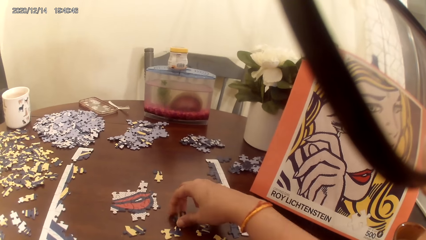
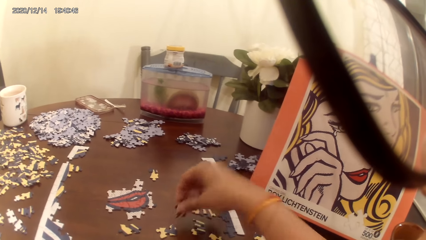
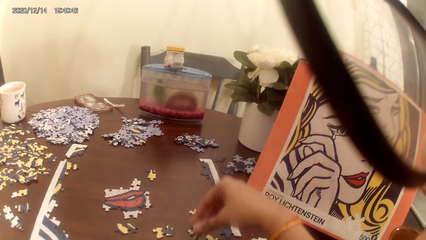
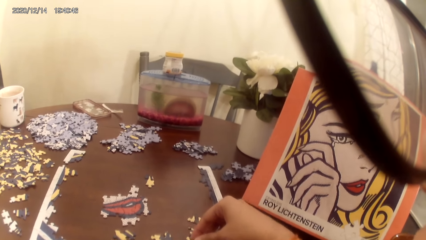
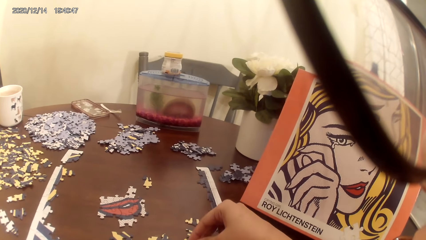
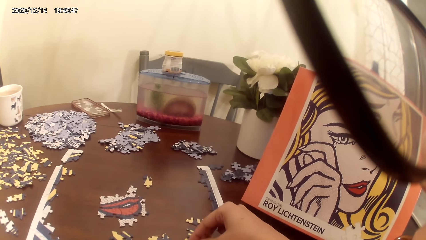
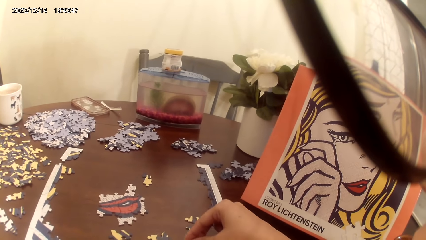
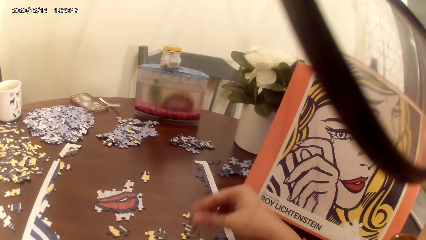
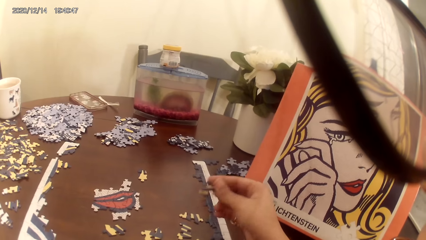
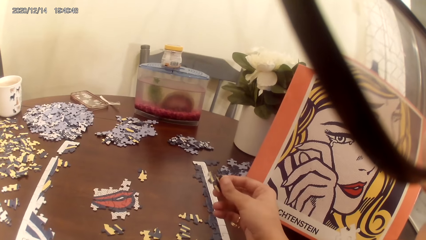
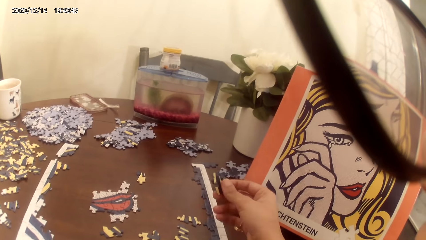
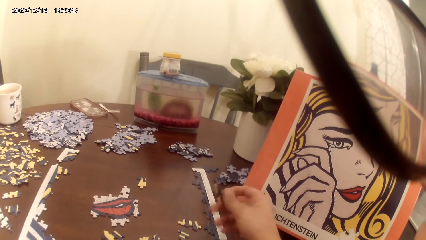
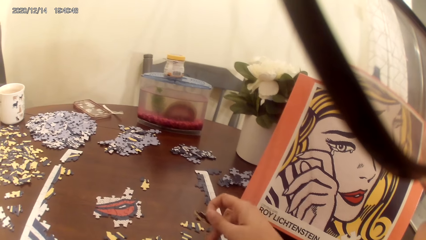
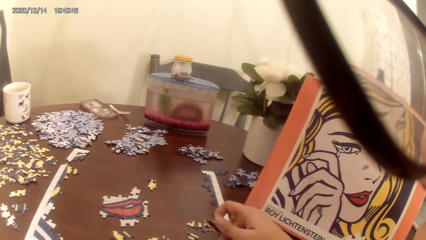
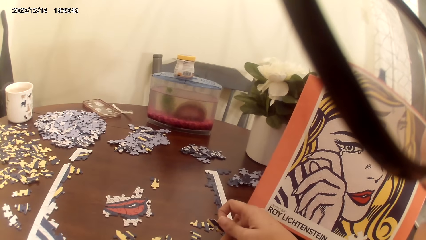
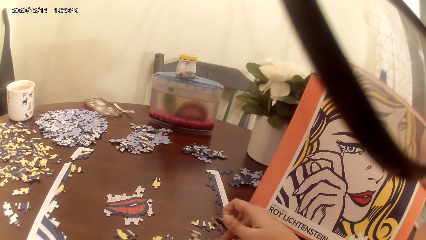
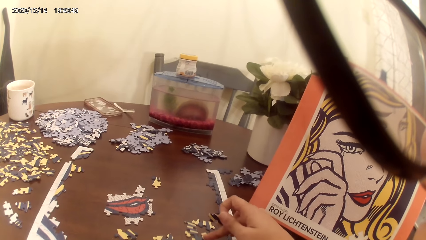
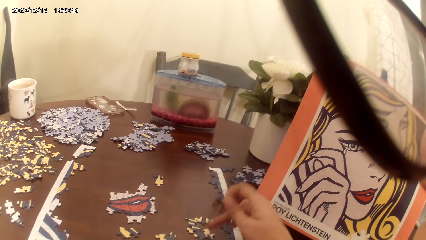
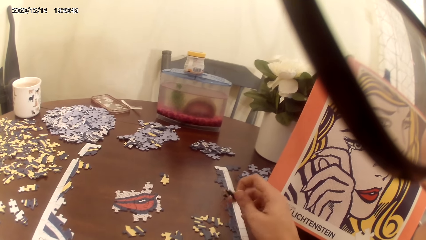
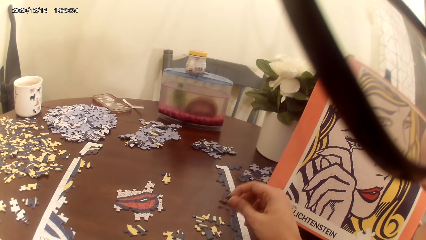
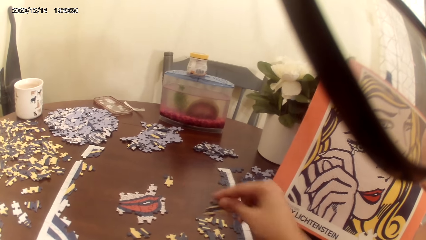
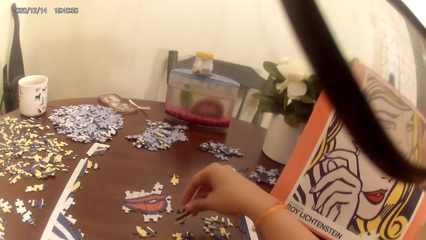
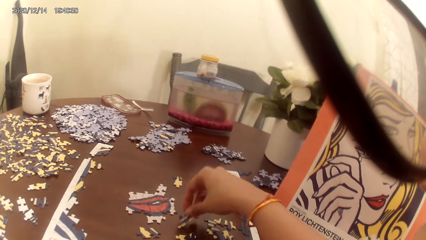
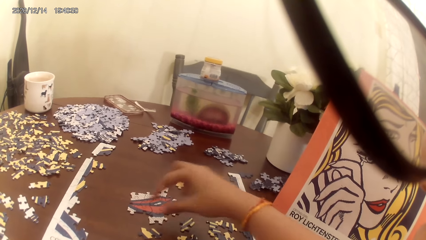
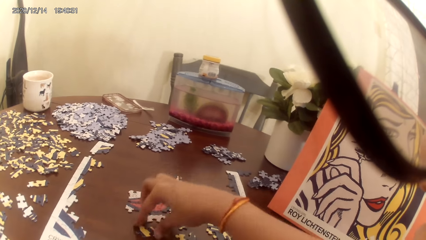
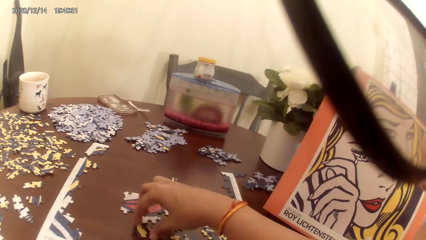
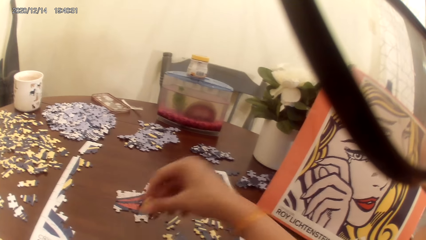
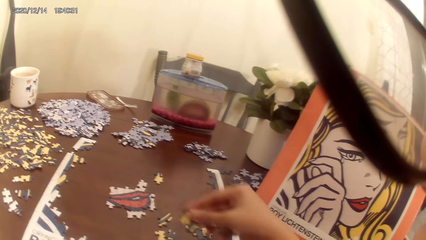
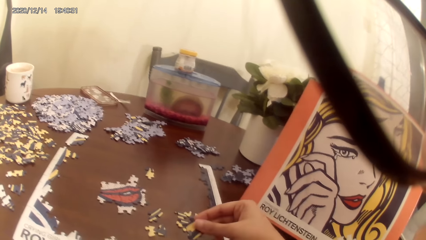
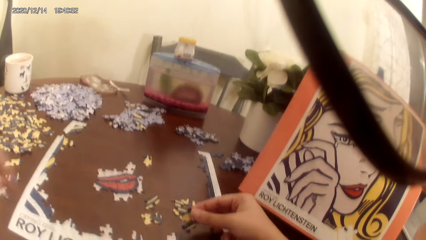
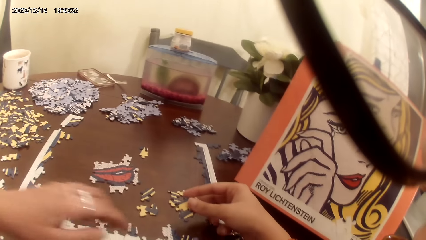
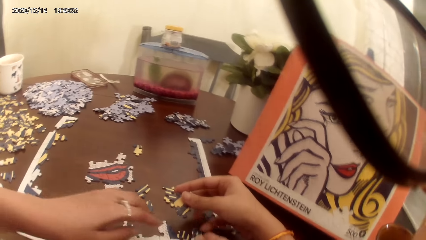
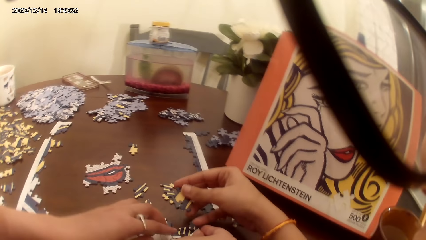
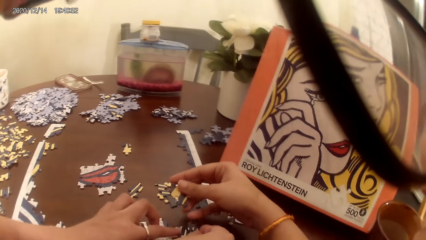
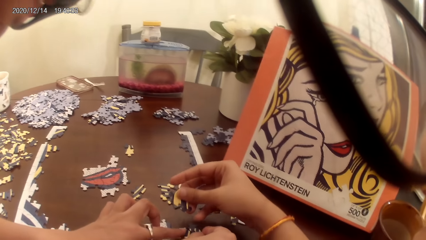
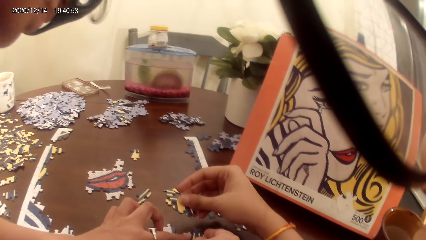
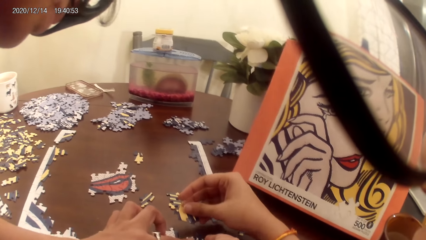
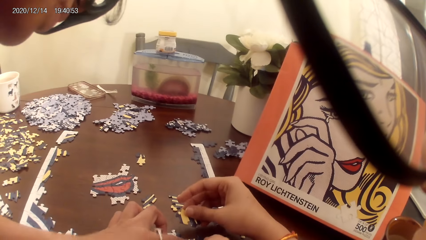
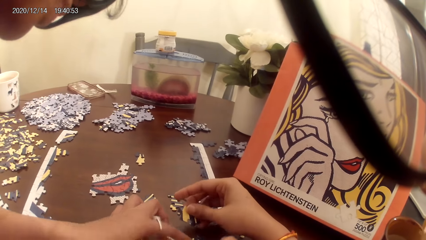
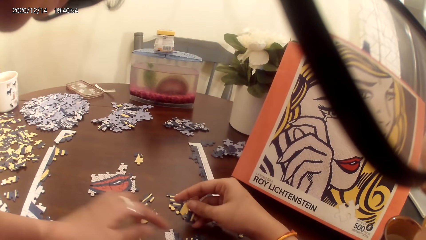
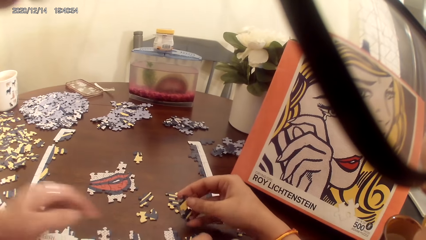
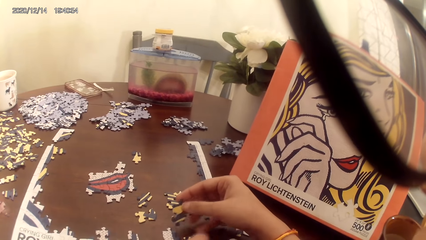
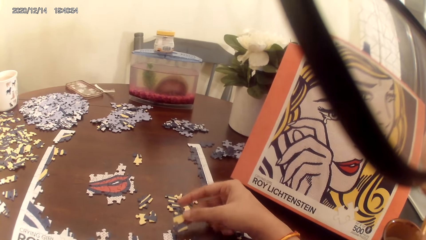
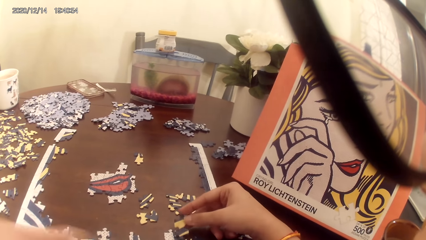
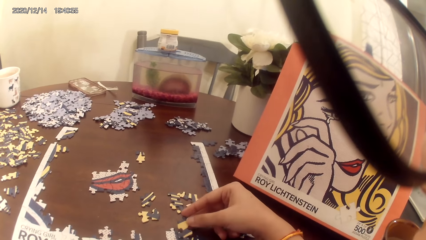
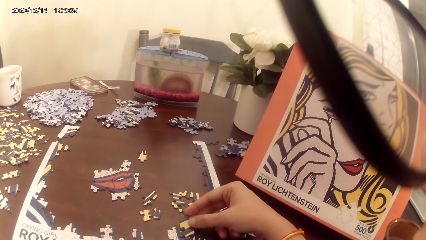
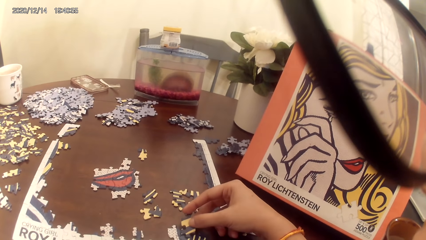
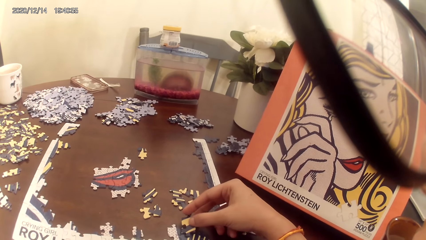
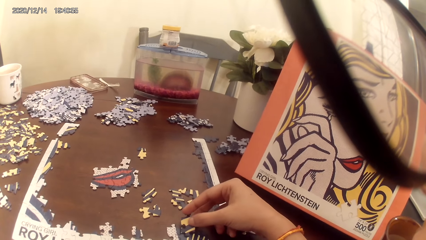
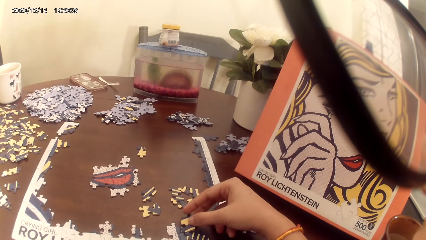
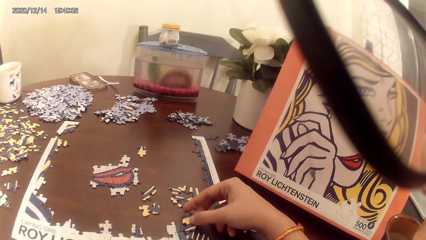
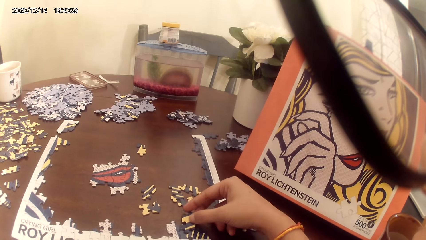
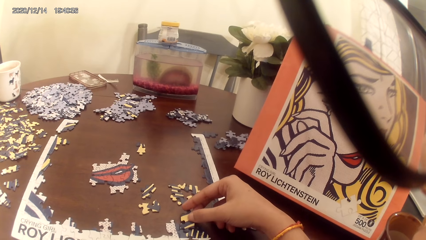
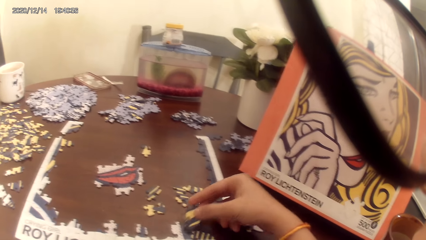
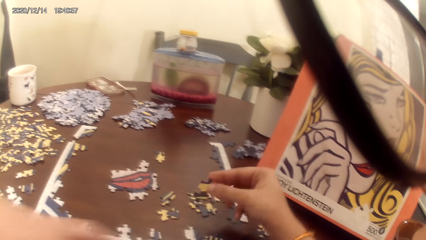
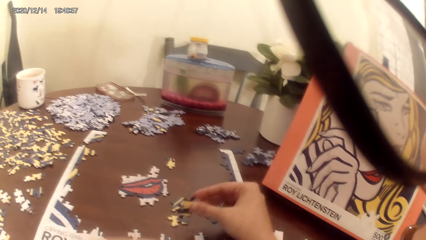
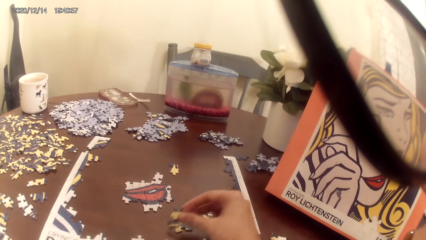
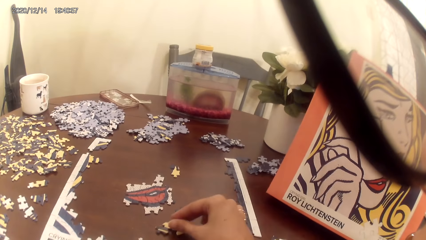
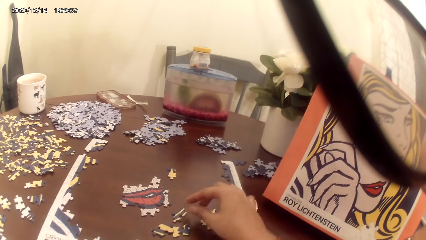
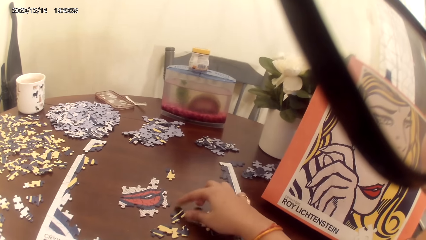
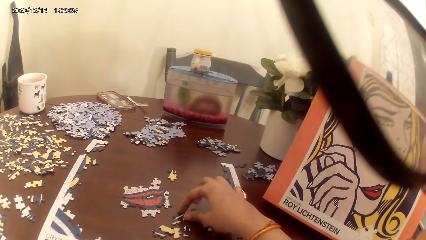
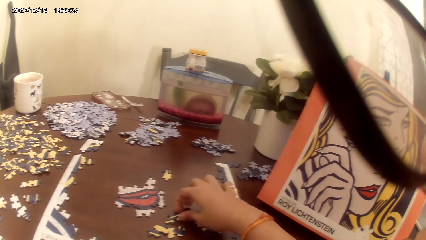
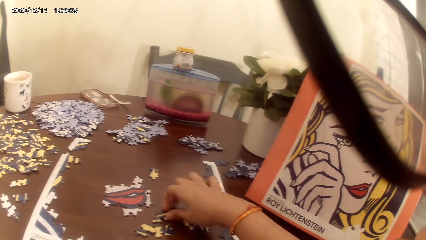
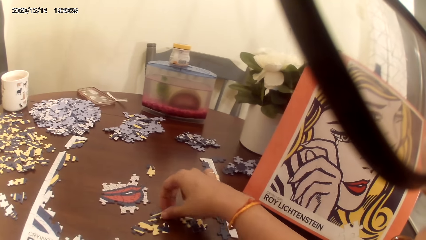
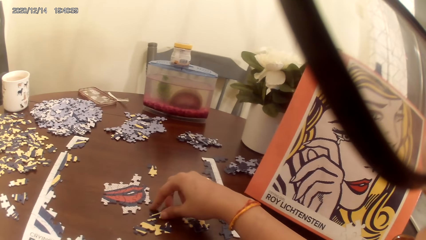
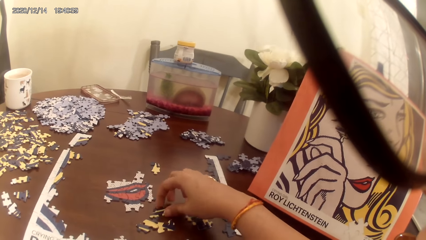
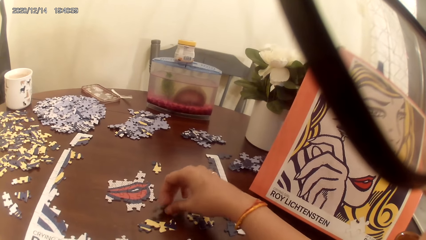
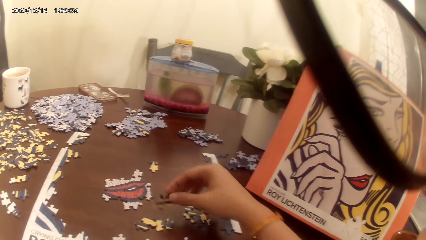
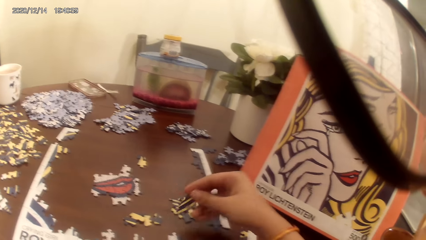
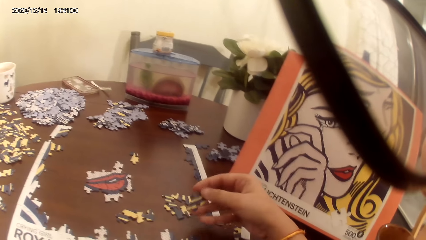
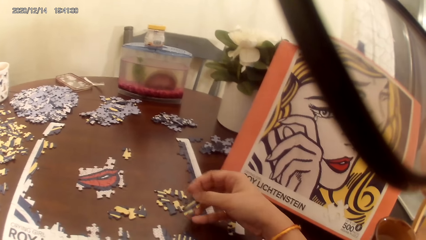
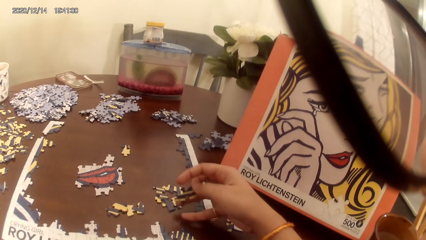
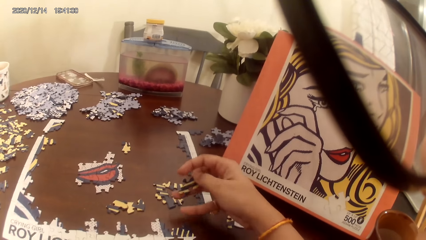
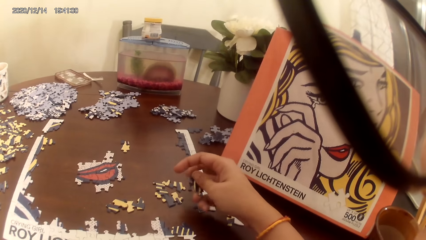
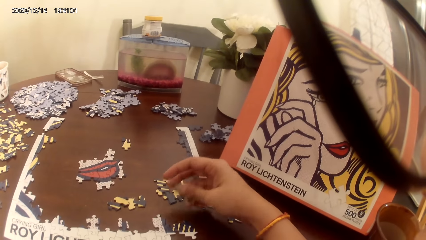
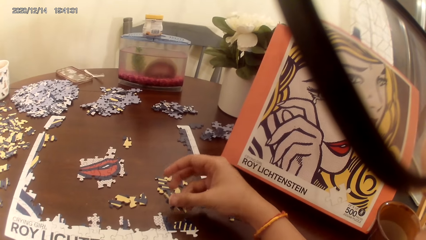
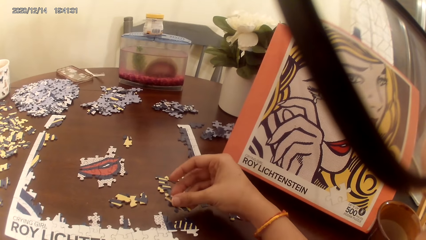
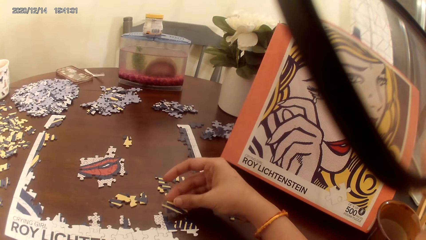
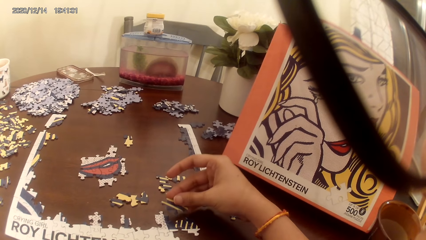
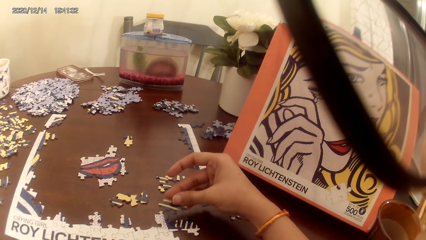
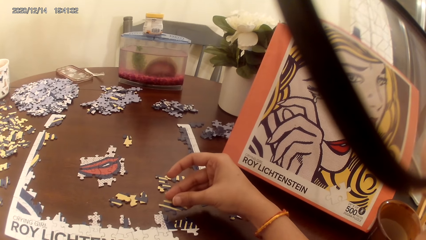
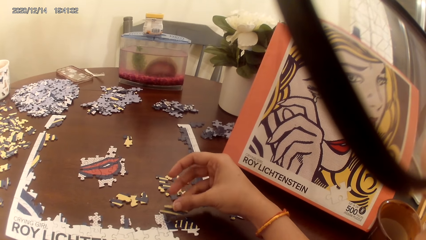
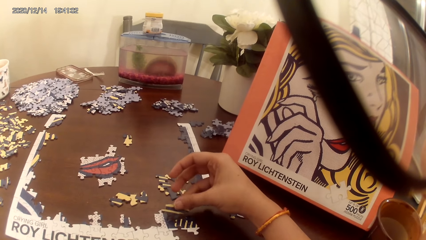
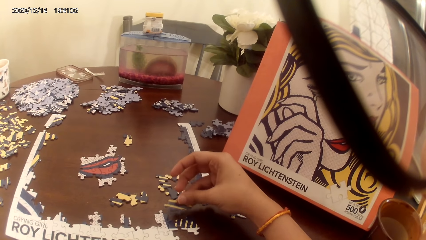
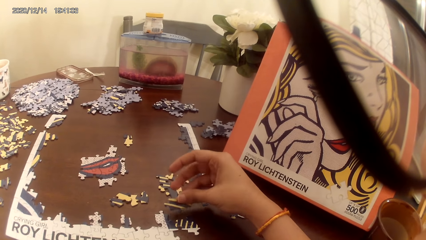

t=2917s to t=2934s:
The camera wearer picks up the puzzle. They put the puzzle down. They pick up the puzzle. They play the jigsaw puzzle. A lady plays the jigsaw puzzle and talks with the camera wearer. The camera wearer puts the puzzle down. They pick up the puzzle.
